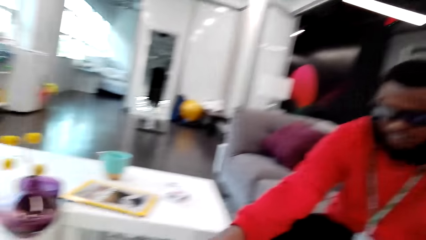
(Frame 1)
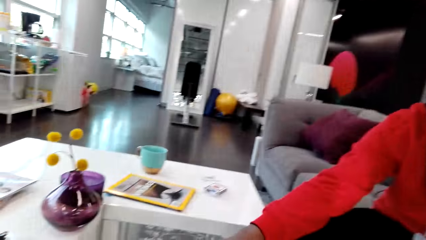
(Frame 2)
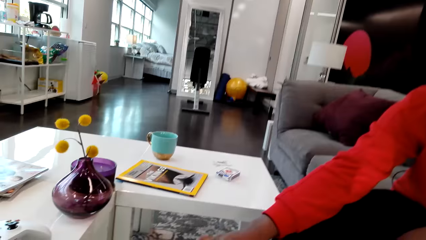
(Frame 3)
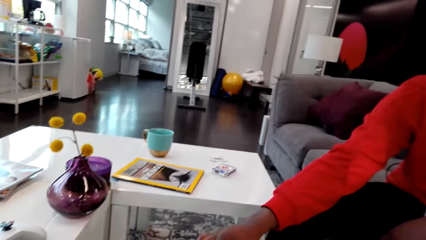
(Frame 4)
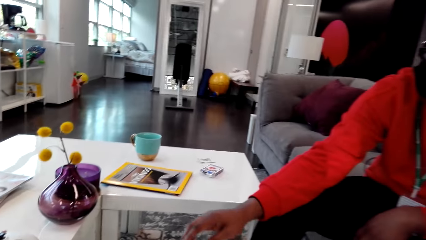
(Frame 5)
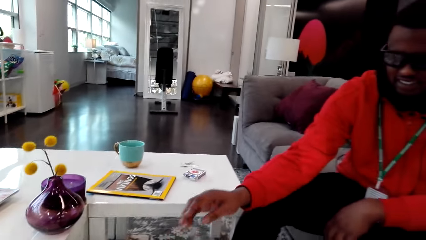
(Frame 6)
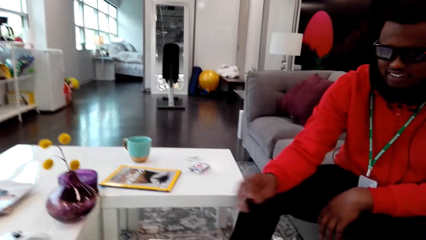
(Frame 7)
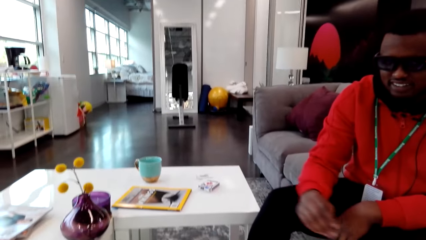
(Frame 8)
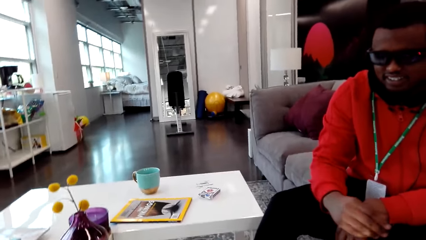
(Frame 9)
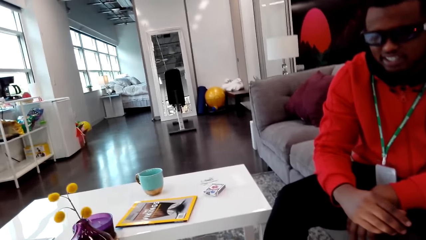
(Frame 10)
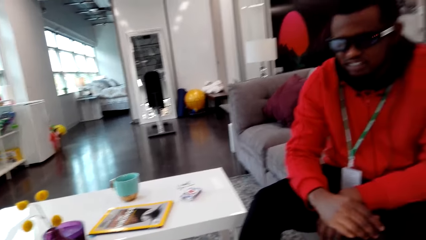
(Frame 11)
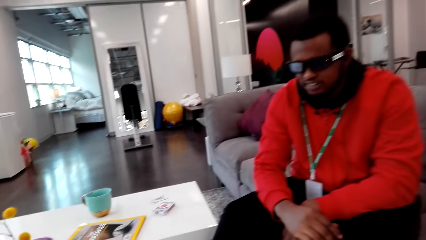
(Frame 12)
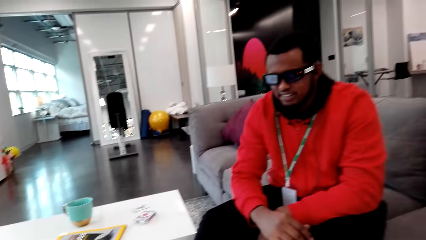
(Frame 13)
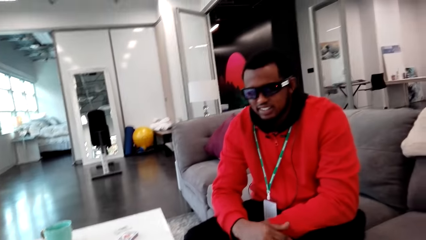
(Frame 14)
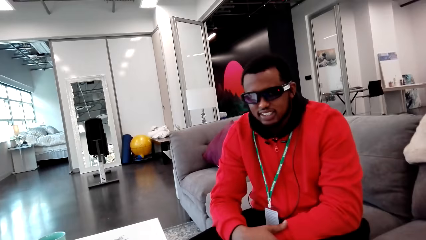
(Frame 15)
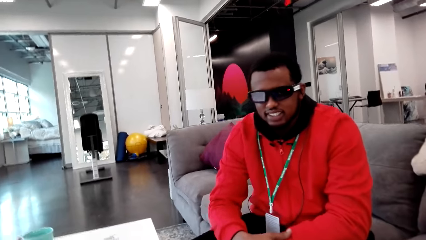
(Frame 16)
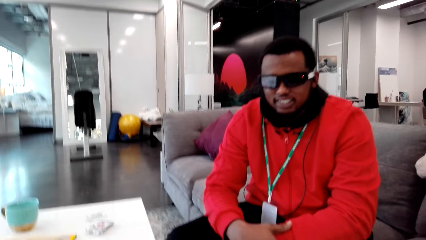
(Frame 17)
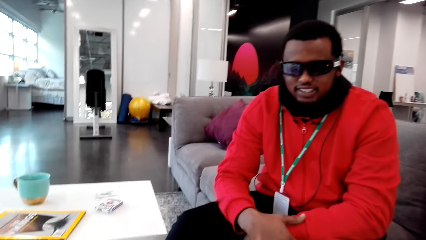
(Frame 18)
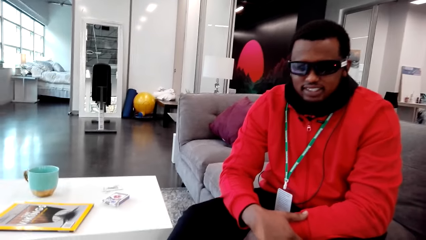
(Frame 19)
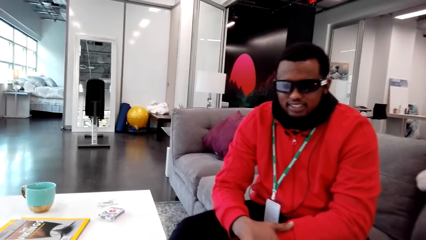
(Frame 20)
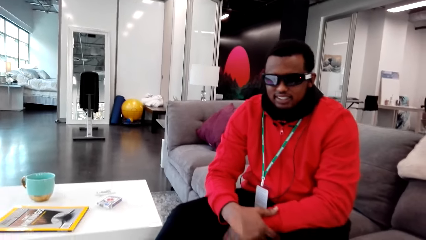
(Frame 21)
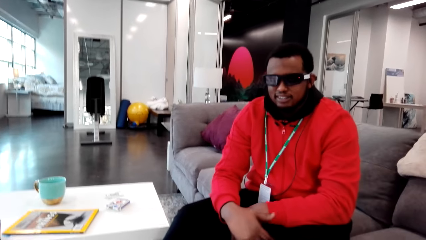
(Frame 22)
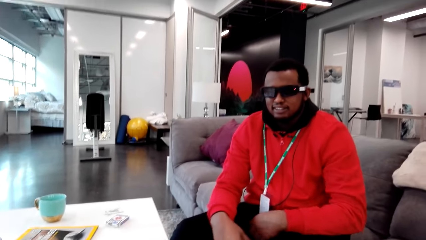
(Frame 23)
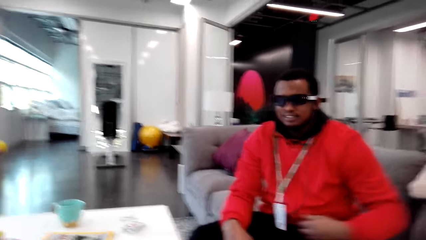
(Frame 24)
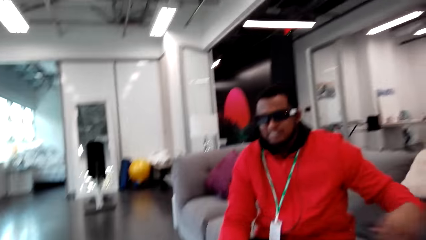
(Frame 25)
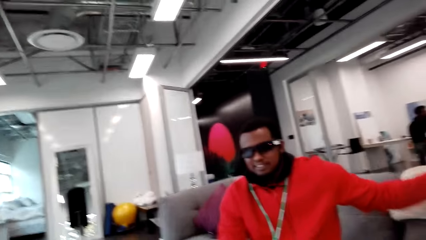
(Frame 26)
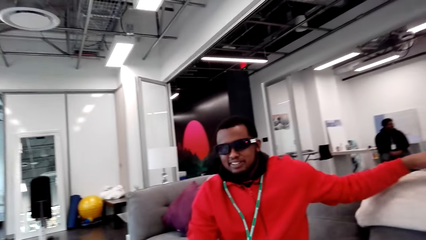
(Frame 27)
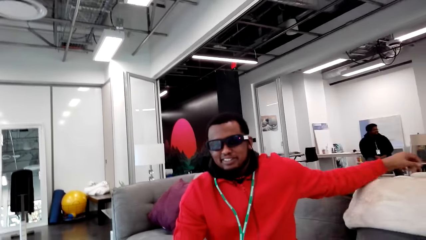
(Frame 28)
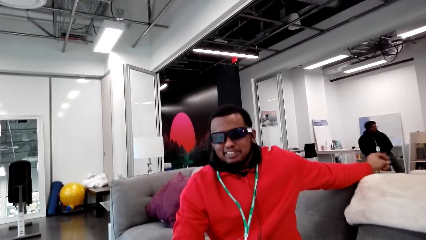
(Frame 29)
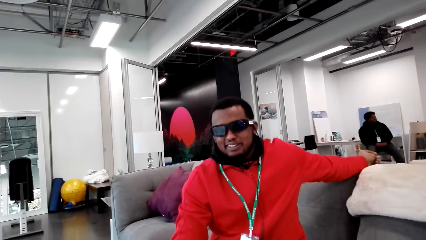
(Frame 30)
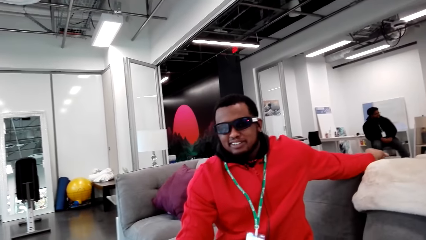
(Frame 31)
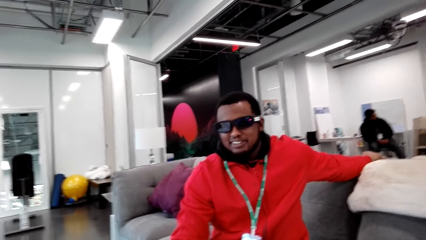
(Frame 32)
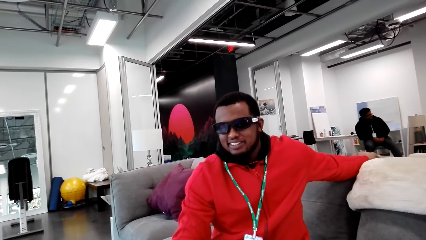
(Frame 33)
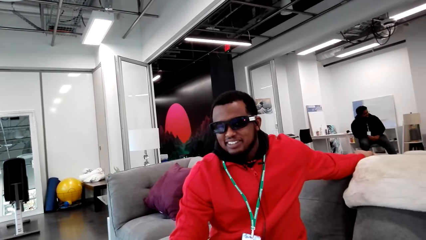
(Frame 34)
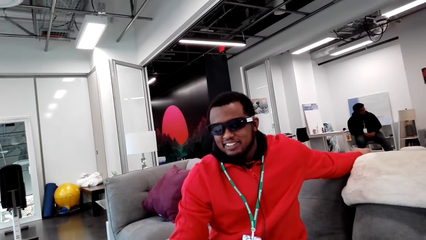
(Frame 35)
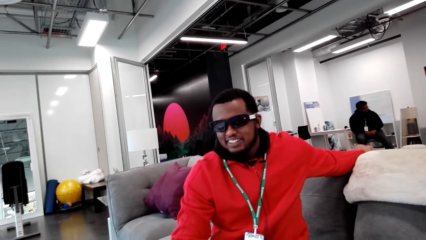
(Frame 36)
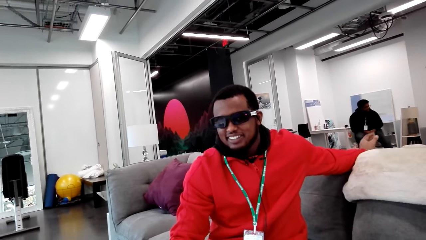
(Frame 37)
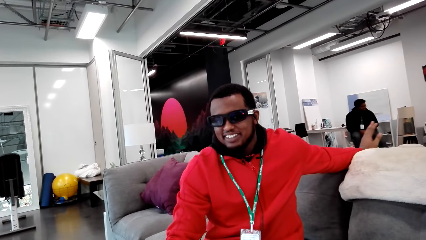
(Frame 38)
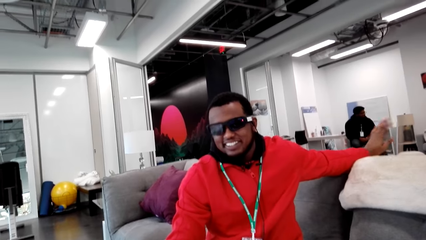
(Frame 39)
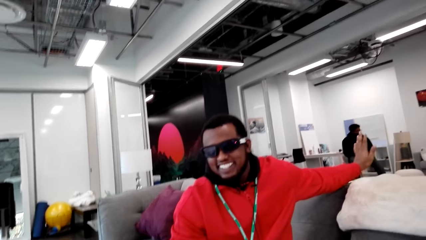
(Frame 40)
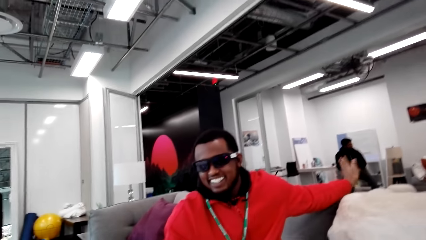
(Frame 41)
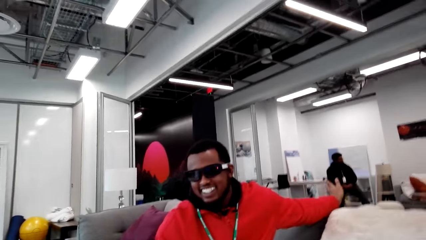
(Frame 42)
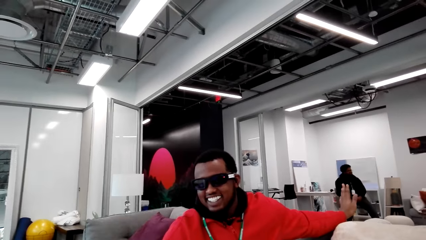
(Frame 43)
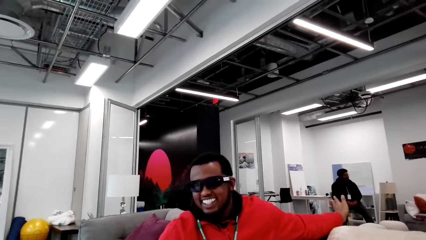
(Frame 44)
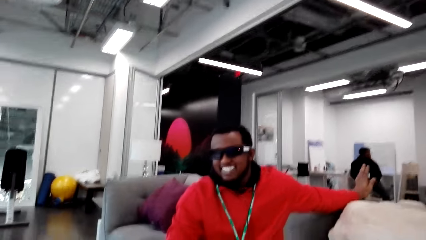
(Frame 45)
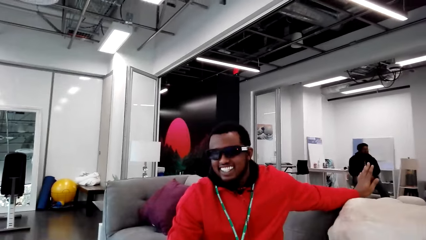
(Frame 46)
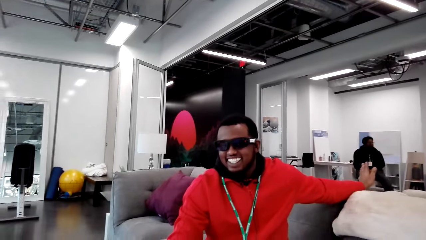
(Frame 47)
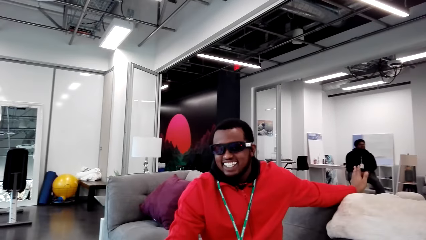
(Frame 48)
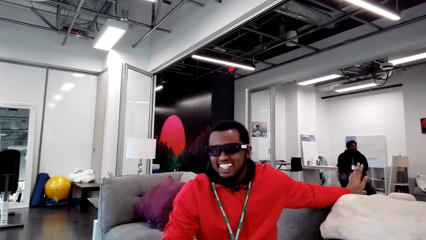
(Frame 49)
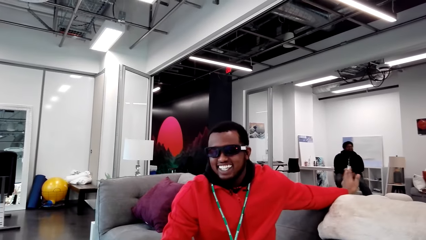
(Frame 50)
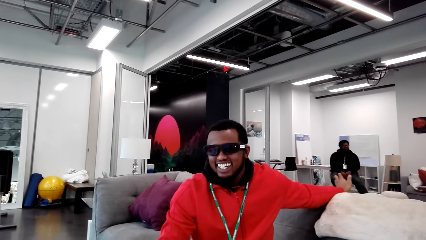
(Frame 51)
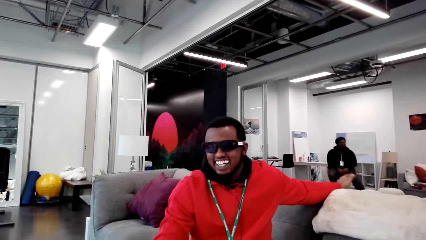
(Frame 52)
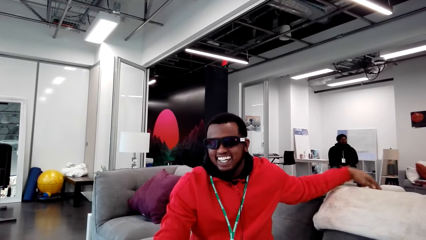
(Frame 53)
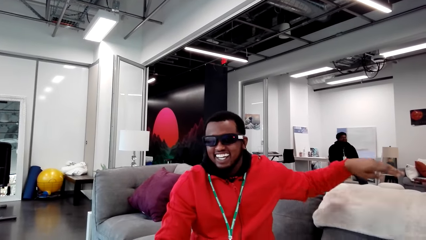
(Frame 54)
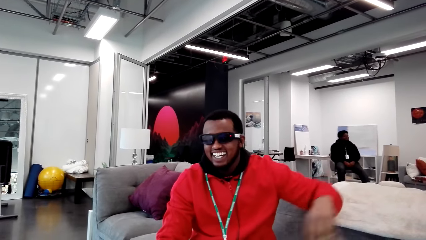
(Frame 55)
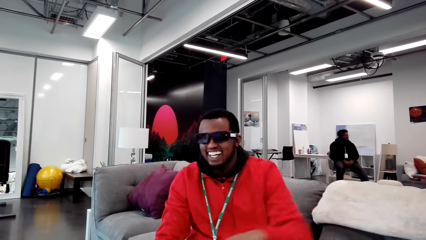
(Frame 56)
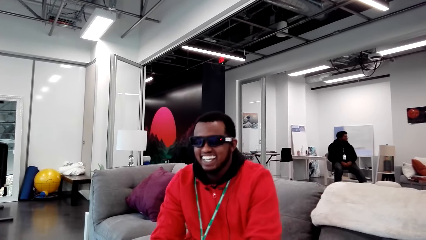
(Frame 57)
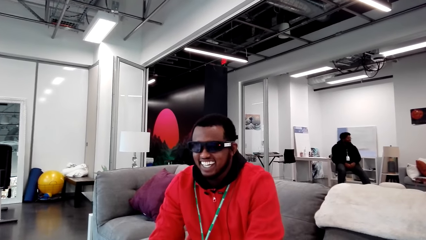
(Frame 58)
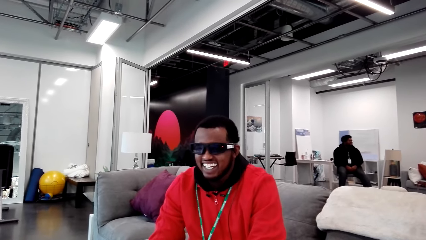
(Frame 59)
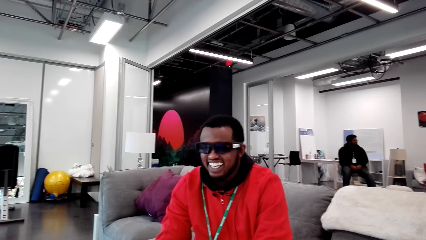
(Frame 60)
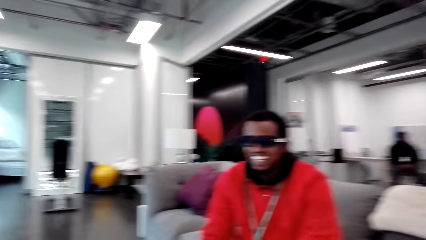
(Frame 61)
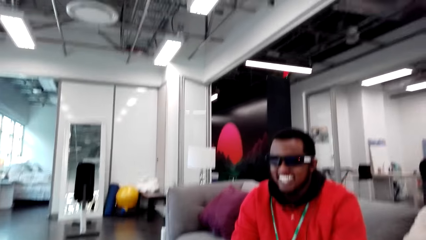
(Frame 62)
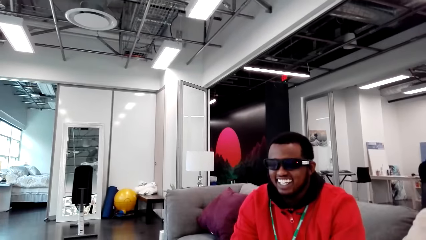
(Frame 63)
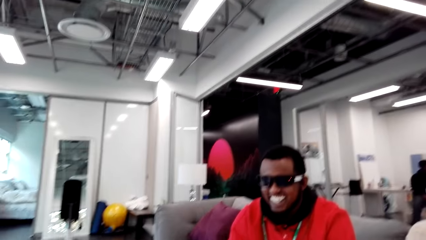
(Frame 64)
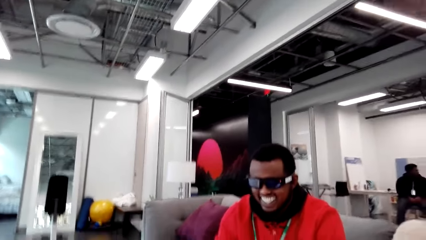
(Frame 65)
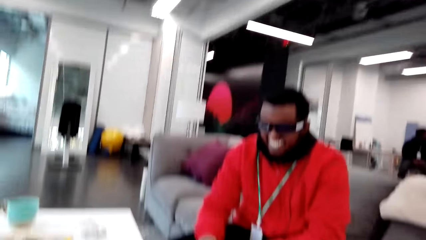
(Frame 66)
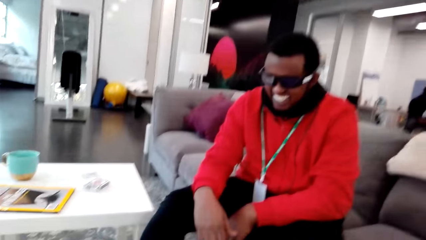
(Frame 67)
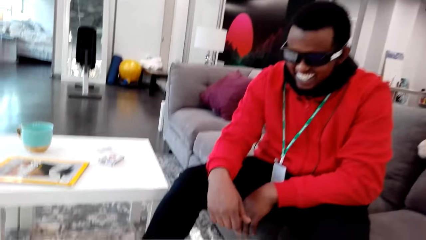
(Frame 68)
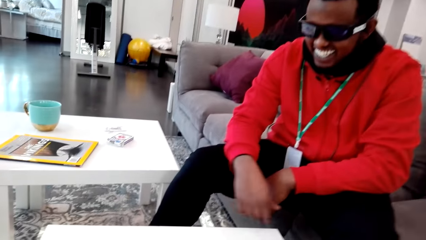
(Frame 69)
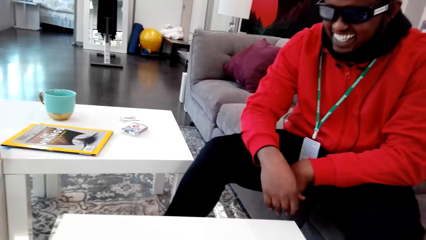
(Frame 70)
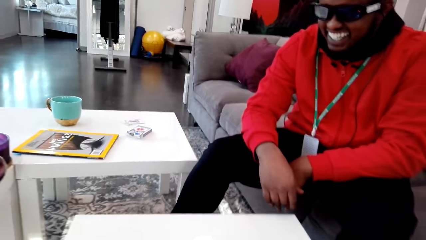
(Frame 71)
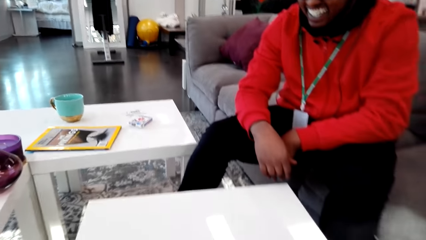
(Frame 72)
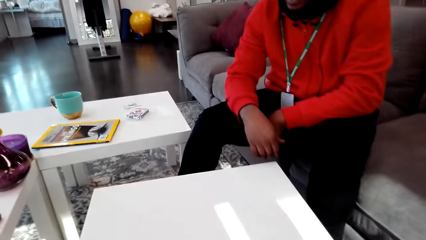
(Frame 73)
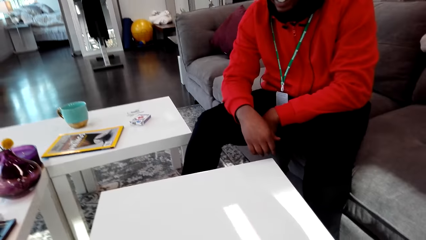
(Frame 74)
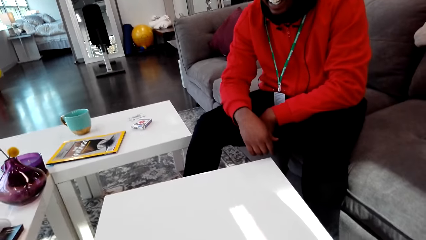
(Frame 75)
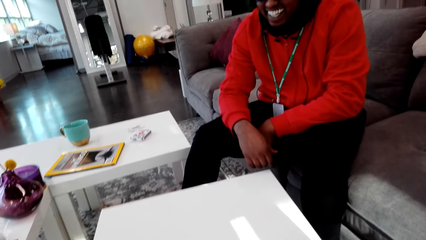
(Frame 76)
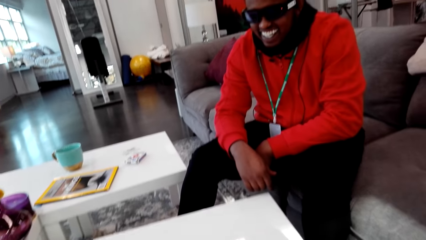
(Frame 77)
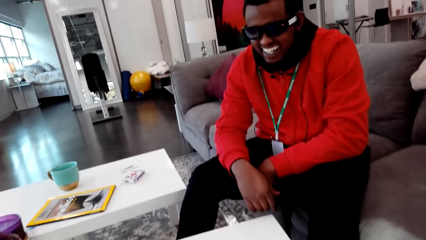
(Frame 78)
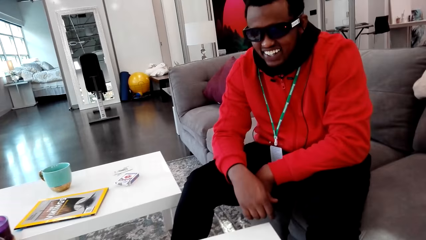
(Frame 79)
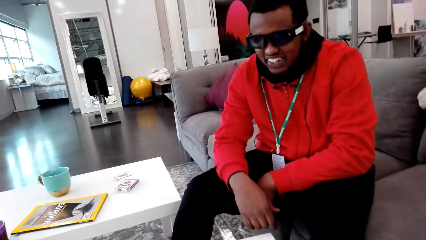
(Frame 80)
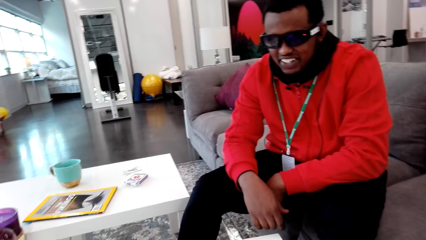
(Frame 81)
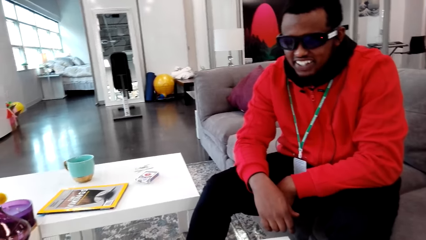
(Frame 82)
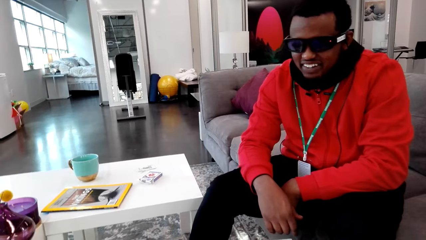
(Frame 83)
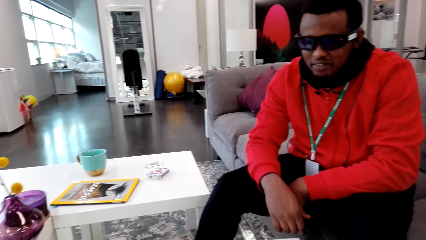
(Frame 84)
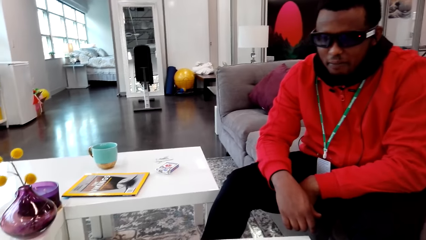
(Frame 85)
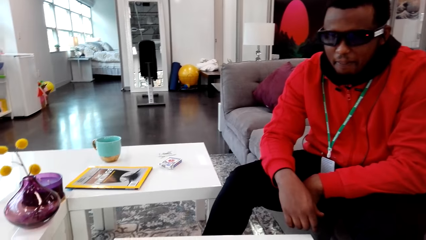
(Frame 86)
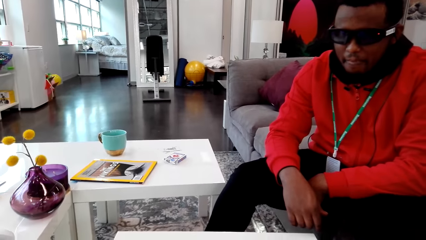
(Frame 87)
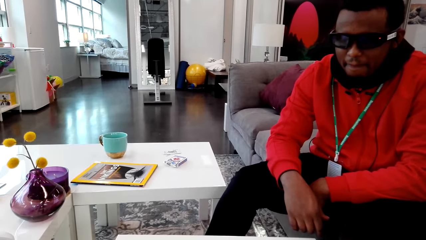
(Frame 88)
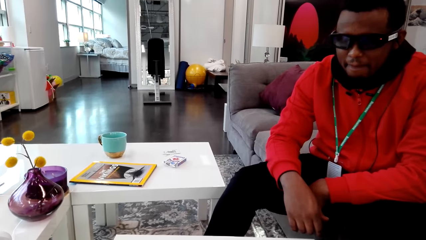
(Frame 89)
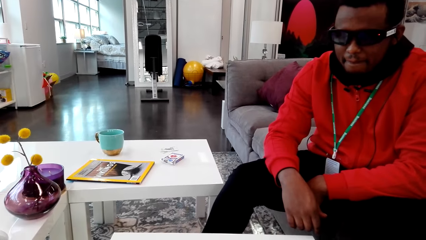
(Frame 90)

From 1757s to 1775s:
The man moves his right hand. The man waves at the back. The camera wearer moves her hand. The man brings back his hand from behind. The camera wearer talks. She laughs. The man laughs.
